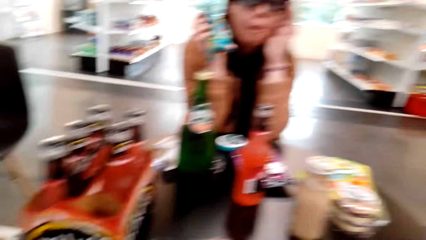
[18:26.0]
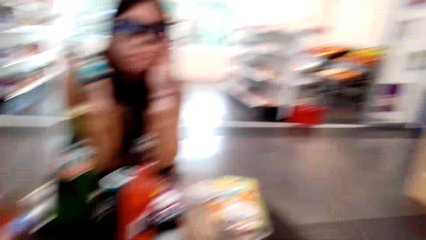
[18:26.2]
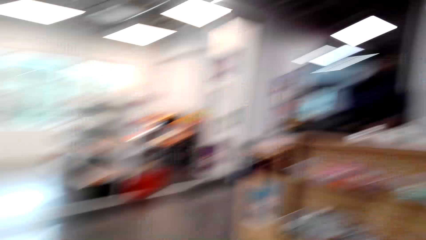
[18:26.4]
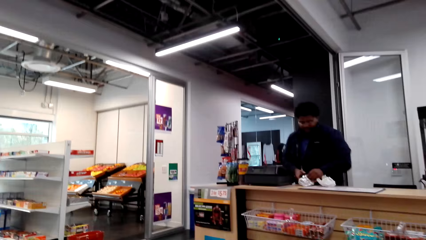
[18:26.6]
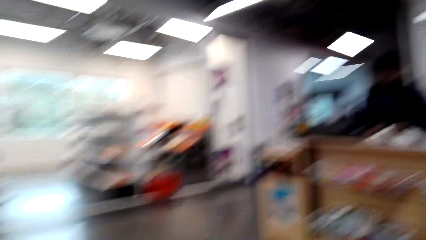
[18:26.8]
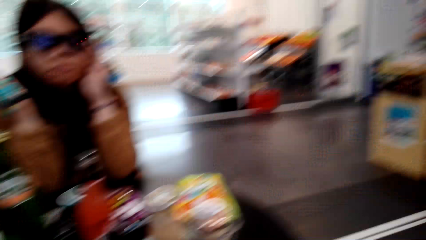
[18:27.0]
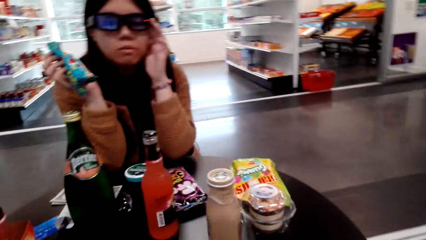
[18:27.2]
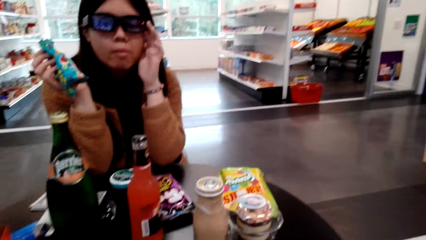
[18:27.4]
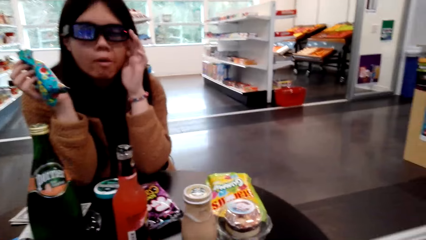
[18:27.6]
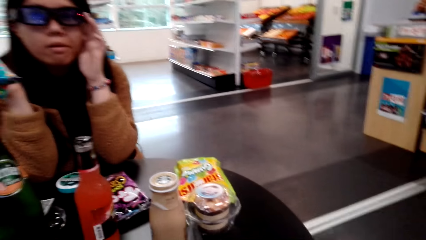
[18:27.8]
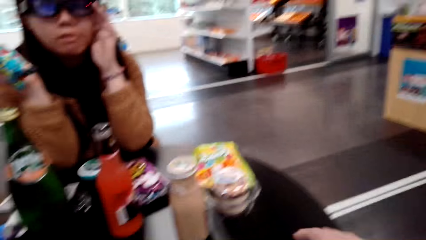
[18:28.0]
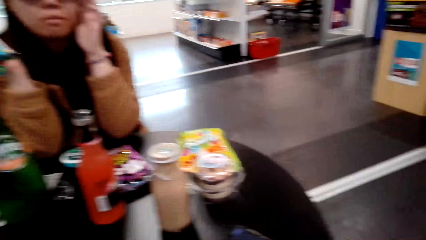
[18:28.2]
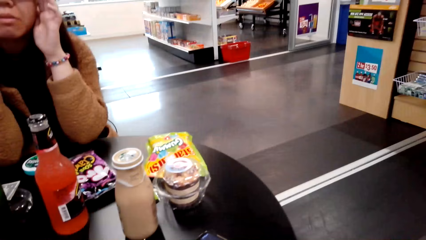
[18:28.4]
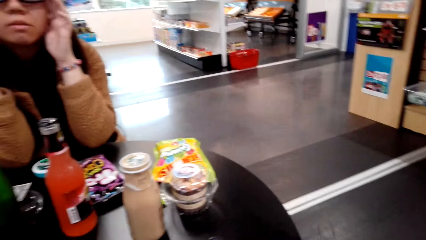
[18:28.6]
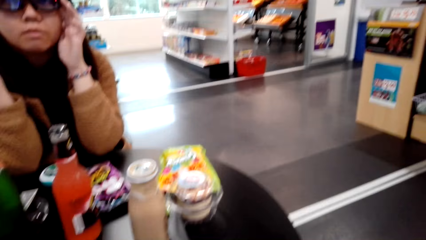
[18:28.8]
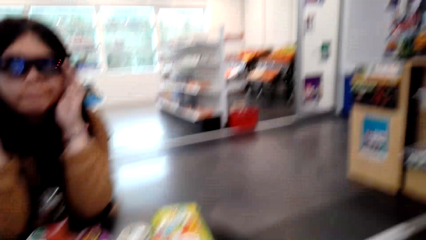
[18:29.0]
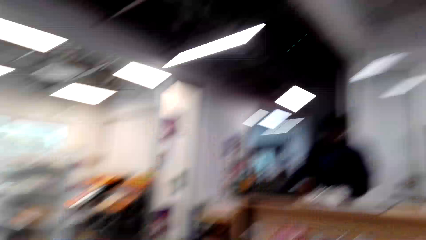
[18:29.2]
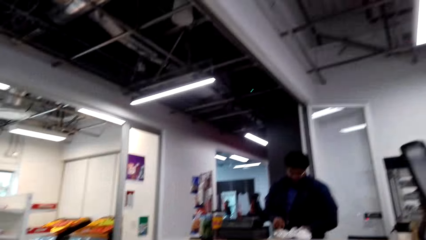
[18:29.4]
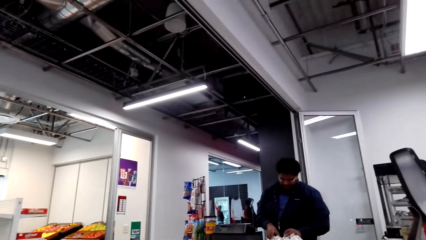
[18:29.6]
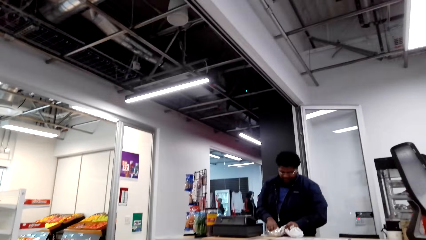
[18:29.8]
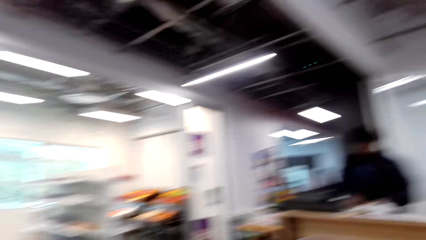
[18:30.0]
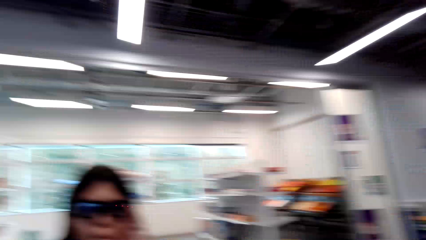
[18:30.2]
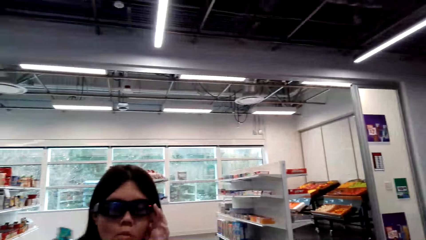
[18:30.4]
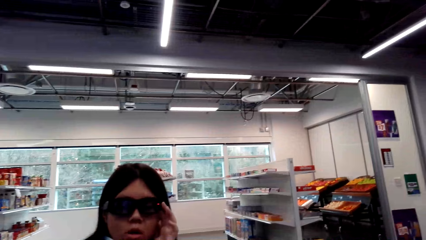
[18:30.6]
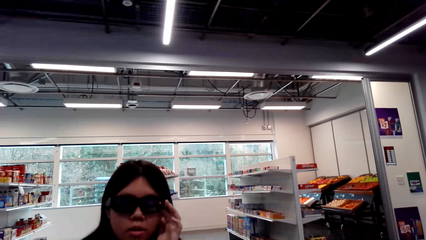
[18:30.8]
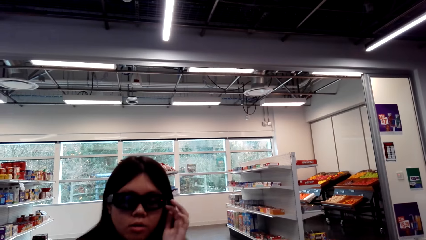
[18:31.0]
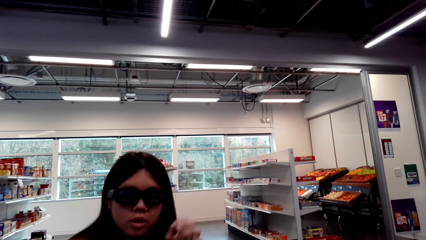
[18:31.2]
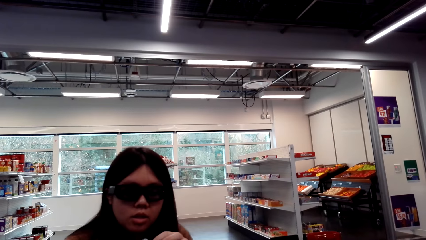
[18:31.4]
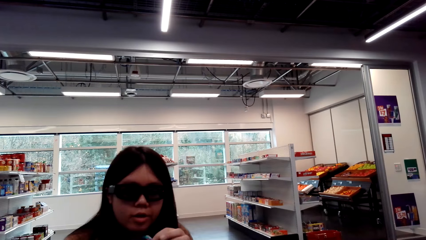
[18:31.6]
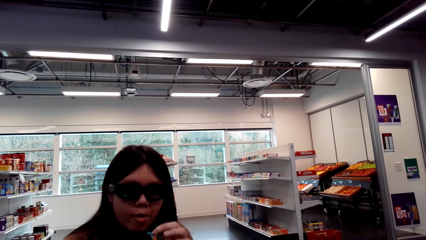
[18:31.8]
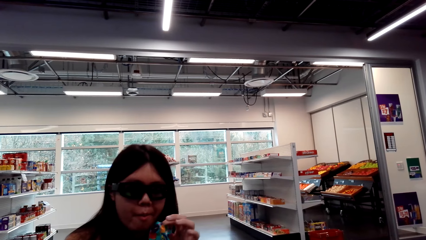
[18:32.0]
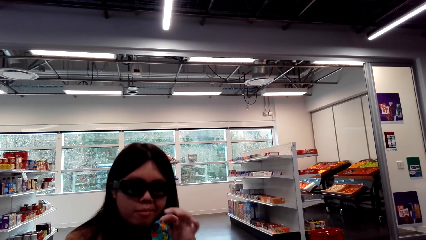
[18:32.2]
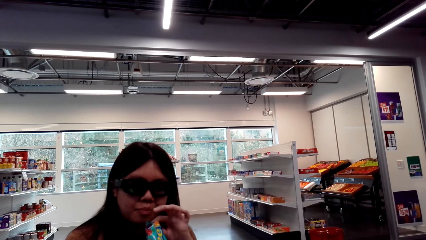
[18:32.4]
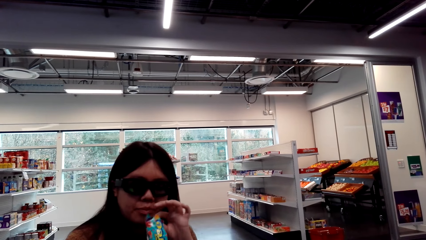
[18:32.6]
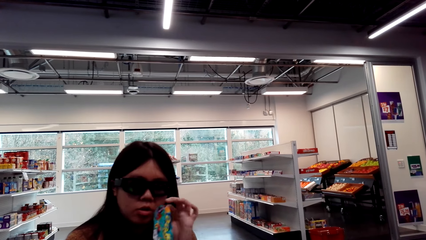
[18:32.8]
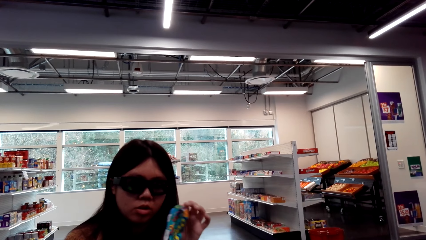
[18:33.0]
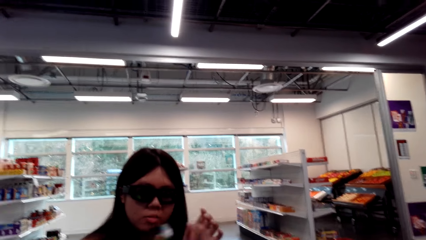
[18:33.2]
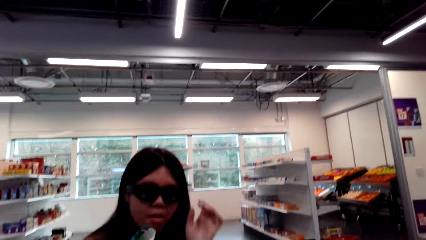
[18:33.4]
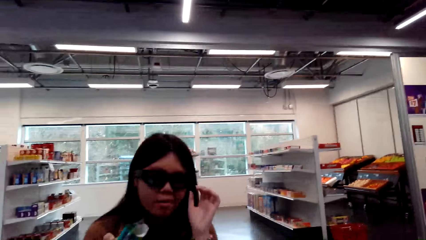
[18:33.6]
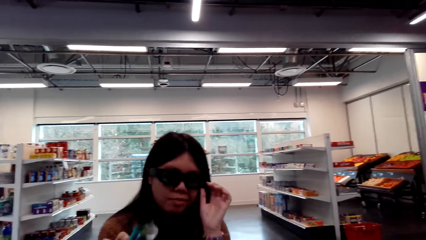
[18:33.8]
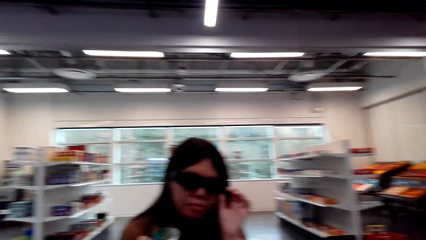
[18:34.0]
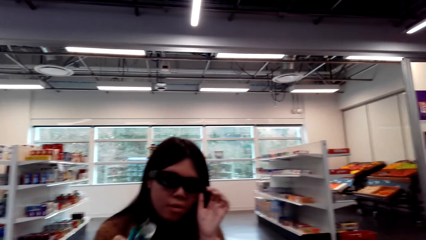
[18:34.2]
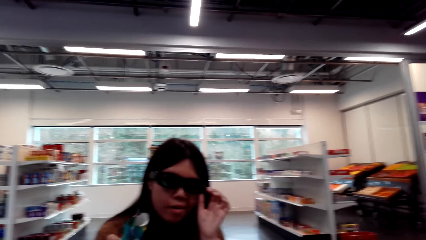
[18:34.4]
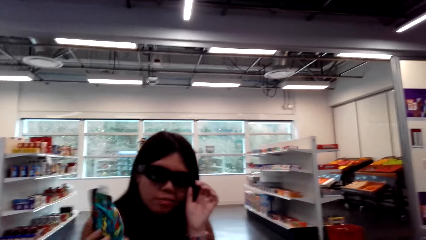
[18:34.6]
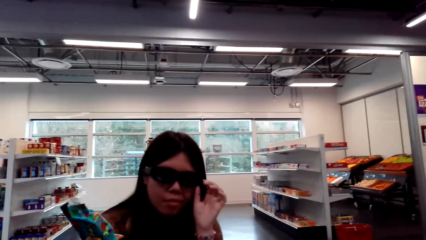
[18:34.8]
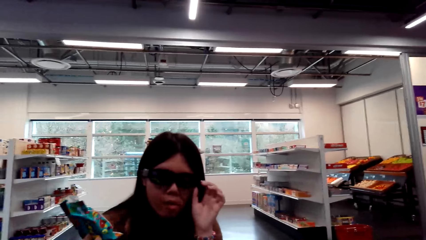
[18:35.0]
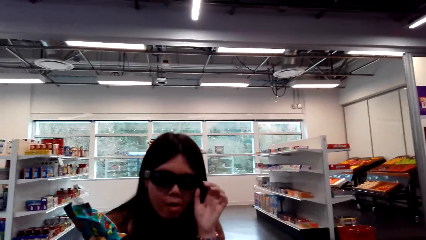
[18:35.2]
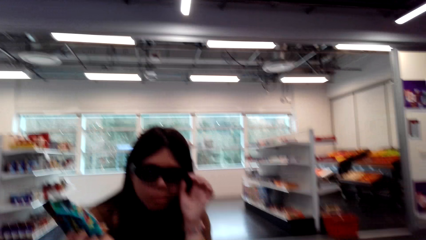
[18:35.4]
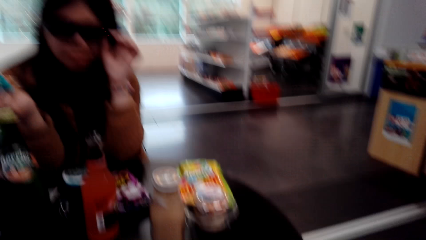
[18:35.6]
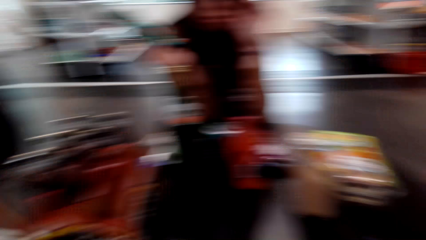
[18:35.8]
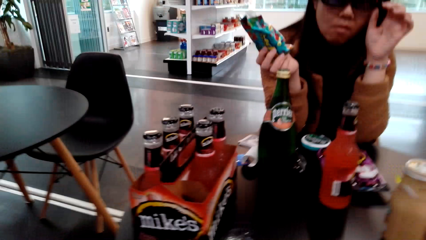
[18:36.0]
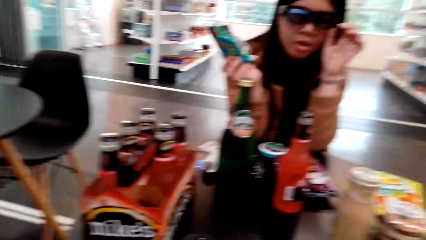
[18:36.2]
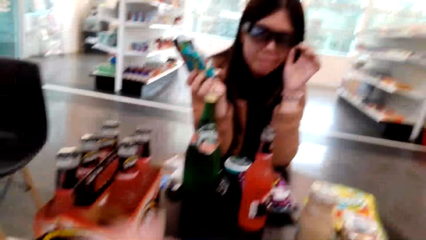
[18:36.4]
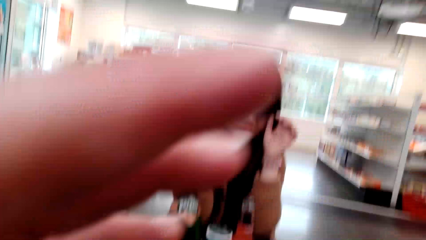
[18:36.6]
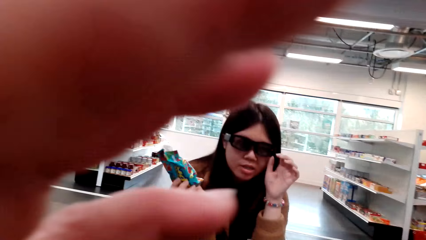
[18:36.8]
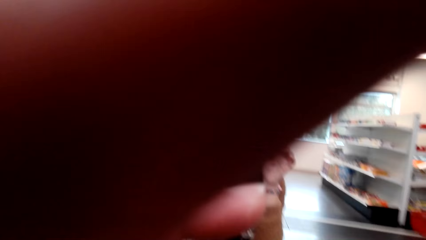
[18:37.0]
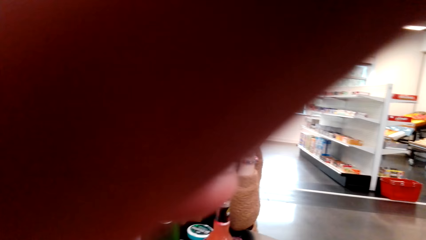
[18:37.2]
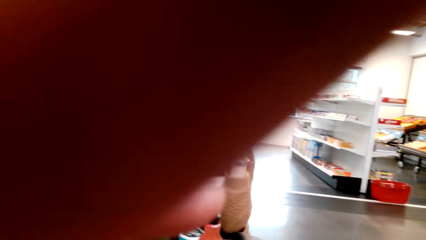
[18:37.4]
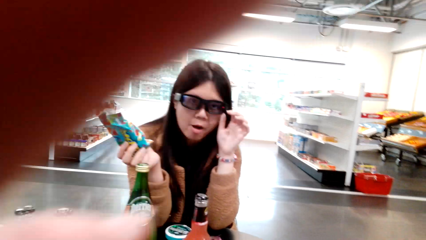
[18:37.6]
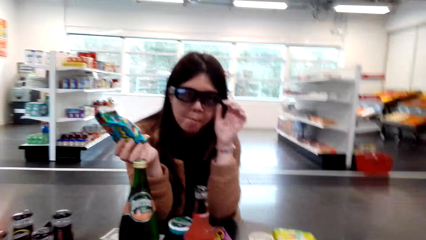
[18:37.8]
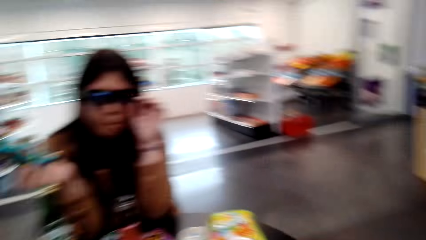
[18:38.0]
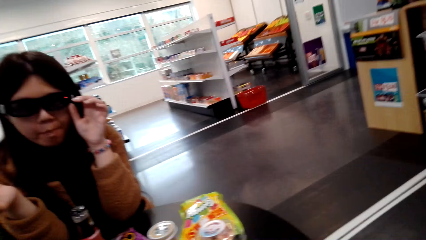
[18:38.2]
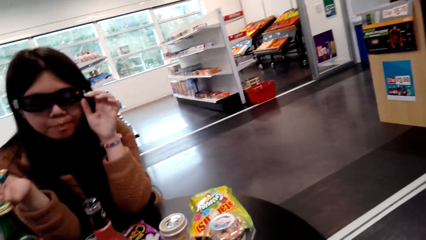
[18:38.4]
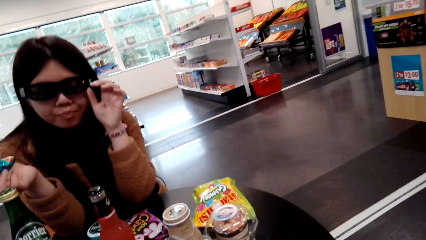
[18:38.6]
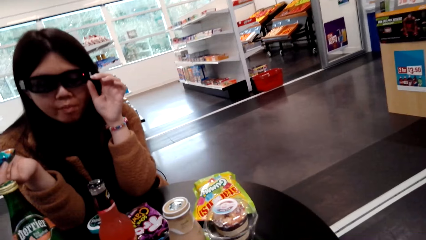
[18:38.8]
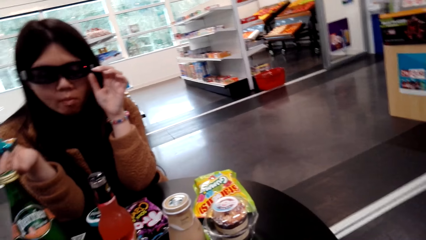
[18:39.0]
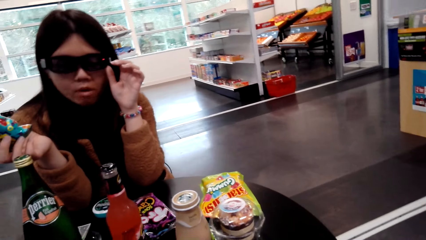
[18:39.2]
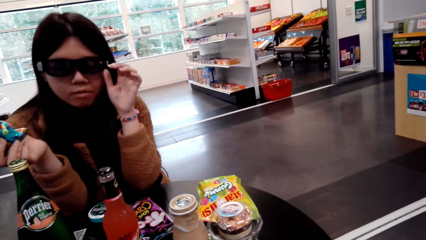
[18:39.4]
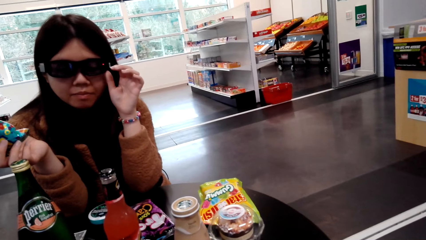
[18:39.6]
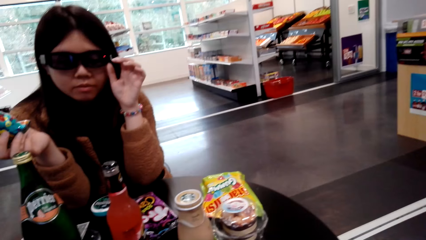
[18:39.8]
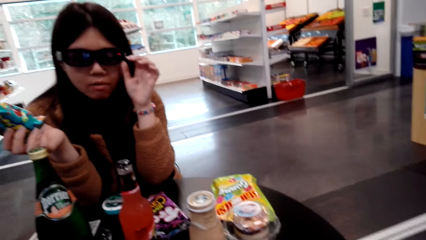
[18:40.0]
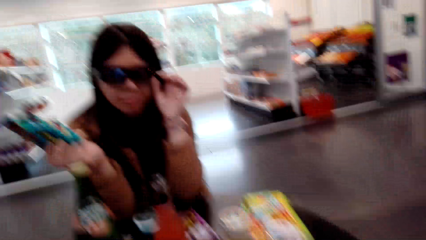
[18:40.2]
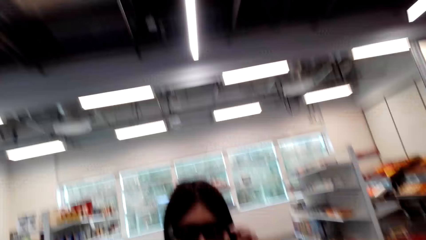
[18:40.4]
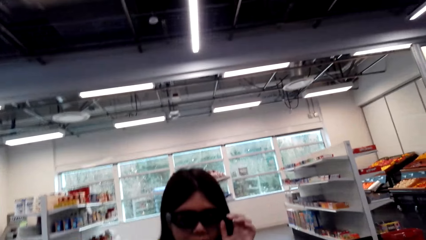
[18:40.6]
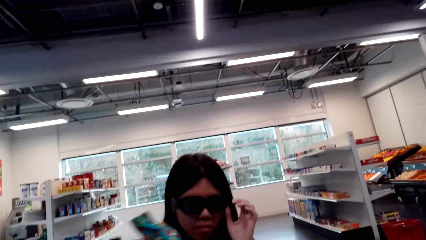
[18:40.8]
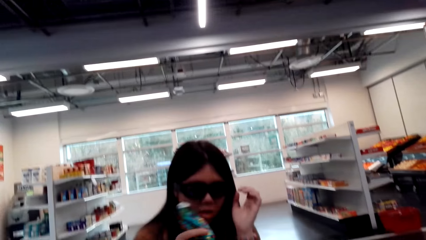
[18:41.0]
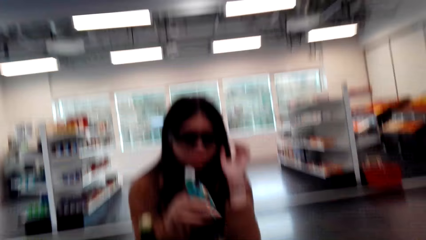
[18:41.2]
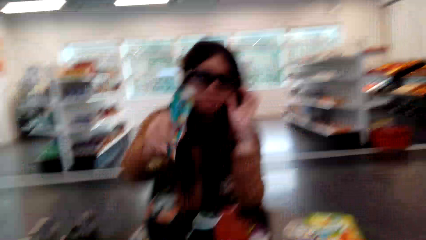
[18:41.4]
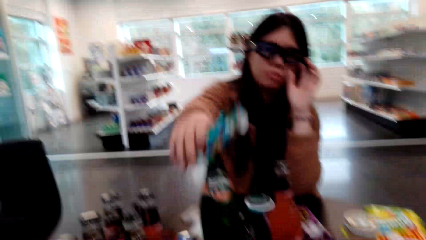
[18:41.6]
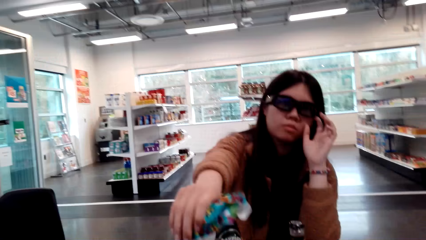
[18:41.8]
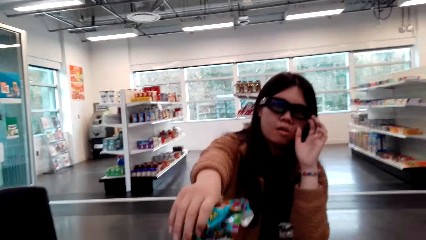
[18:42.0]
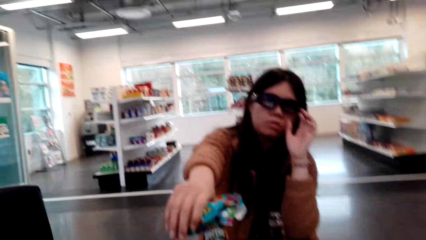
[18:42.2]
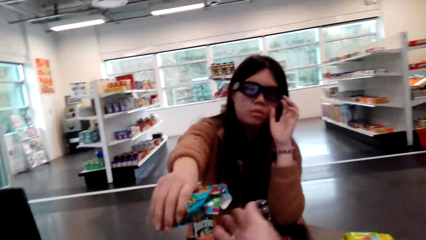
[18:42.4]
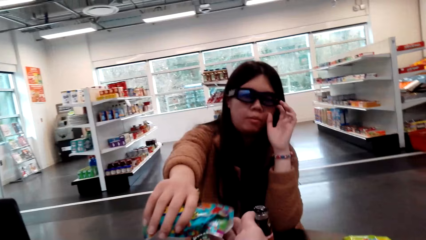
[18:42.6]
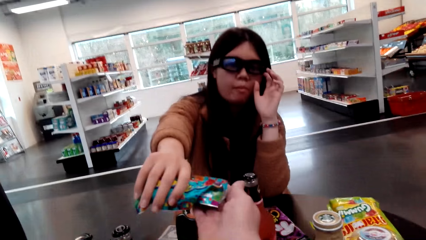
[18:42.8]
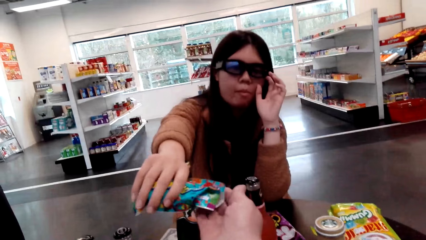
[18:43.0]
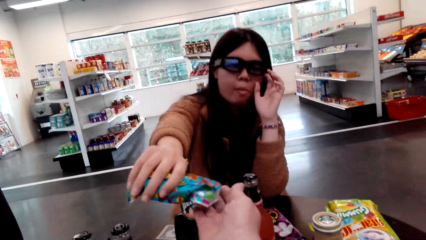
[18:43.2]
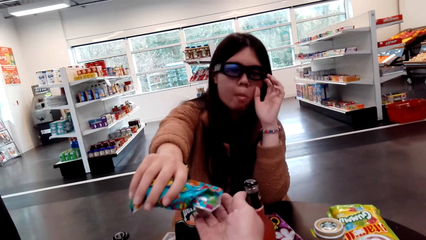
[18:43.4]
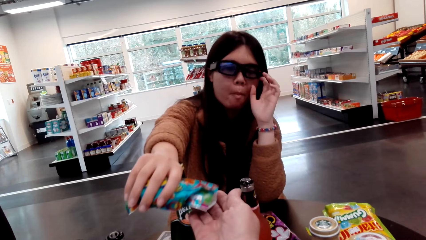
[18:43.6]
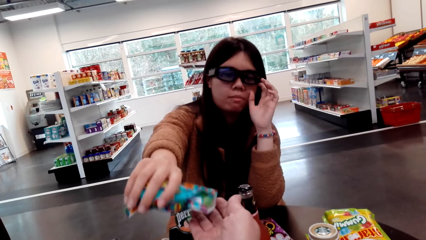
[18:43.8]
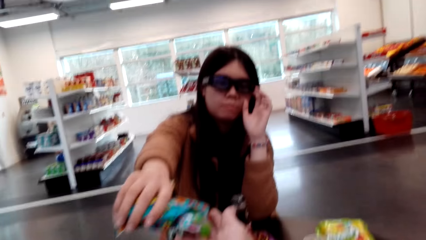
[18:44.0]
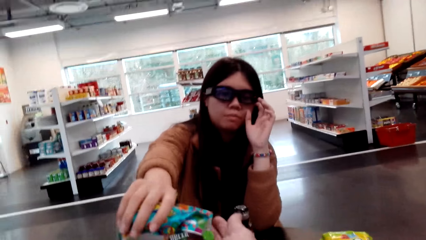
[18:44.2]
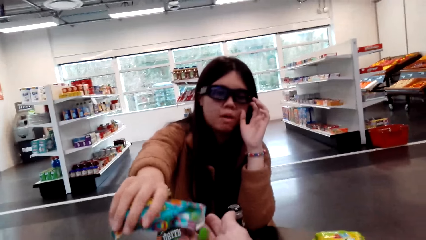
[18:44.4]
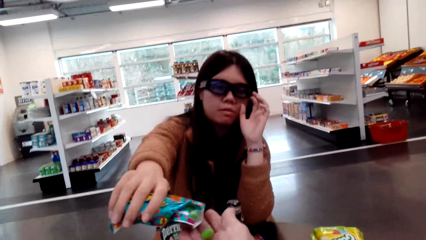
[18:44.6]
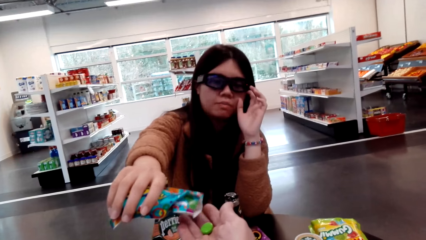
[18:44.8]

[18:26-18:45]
The camera wearer looks around the supermarket and talks with a lady. The lady holds a candy package. The camera wearer talks with the lady. They adjust the camera and talk with the lady. The lady speaks to the camera wearer. The camera wearer talks with the lady. The lady holds the candy package. The lady gives gummies to the camera wearer. The camera wearer takes the gummies from the lady. They talk with the lady.
